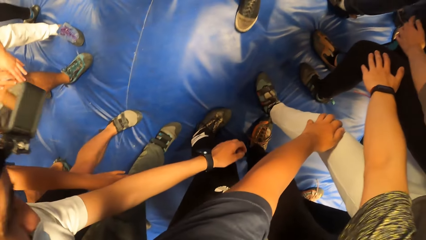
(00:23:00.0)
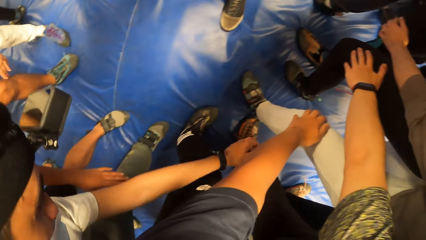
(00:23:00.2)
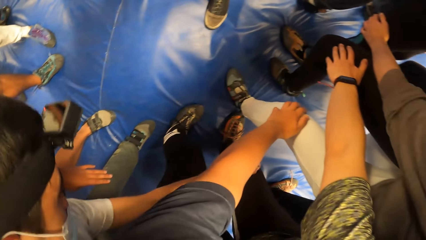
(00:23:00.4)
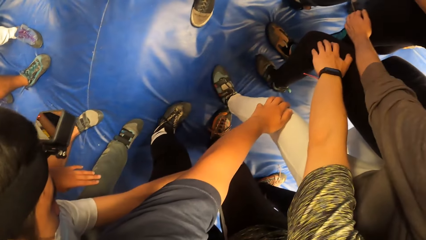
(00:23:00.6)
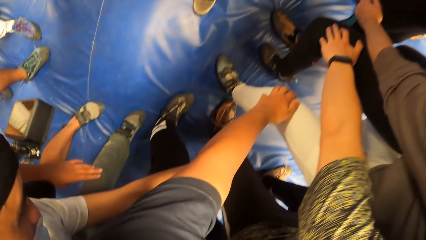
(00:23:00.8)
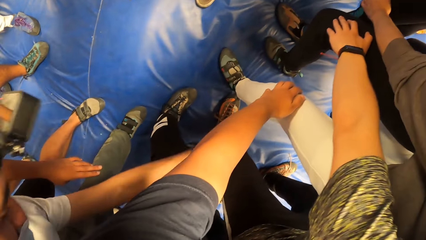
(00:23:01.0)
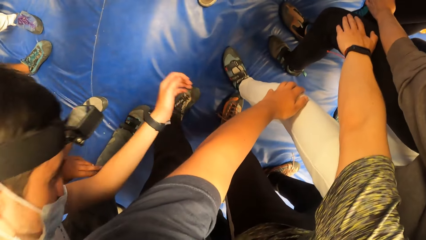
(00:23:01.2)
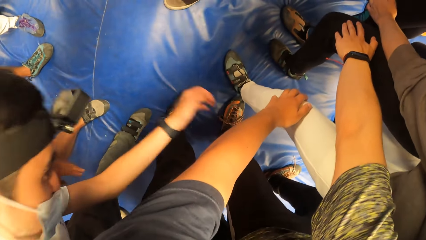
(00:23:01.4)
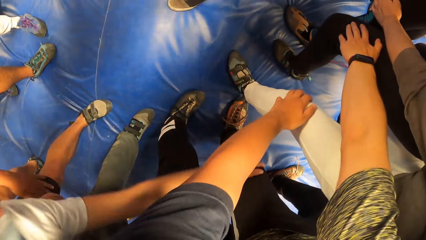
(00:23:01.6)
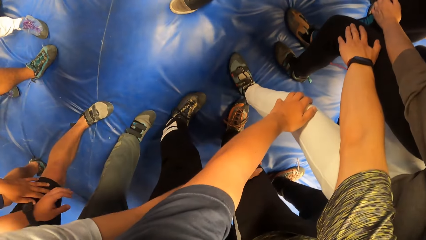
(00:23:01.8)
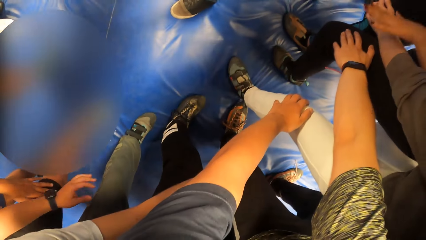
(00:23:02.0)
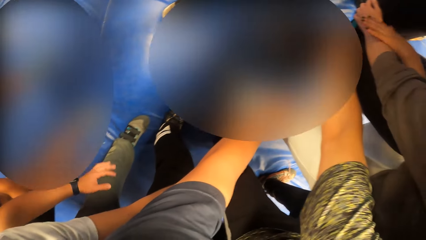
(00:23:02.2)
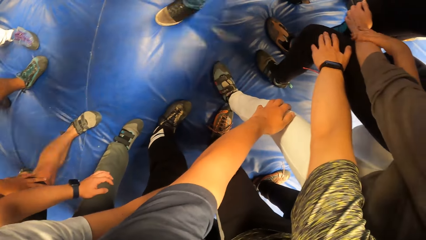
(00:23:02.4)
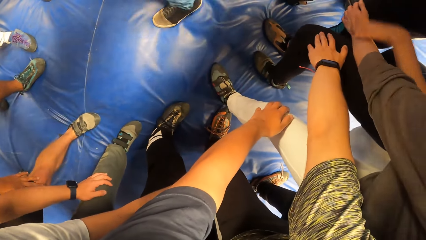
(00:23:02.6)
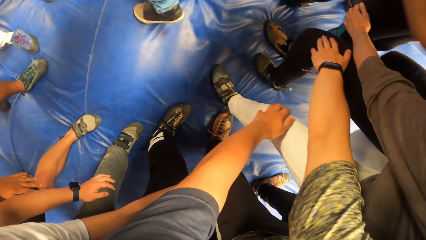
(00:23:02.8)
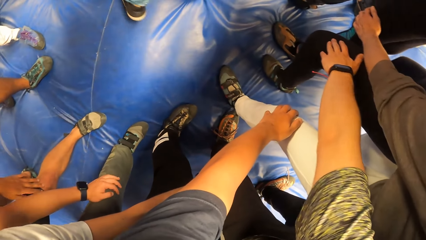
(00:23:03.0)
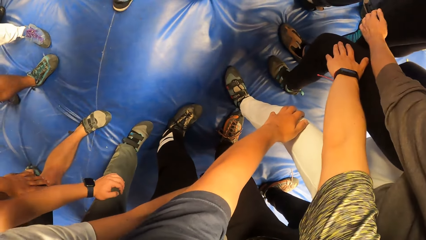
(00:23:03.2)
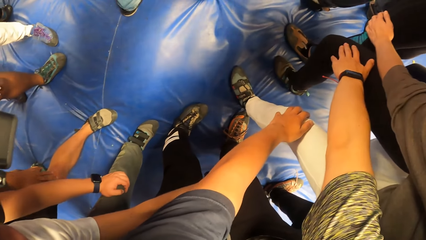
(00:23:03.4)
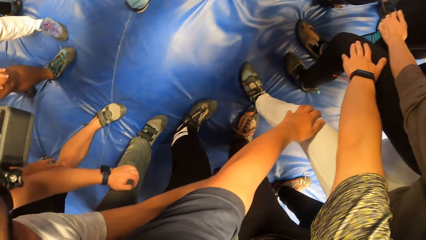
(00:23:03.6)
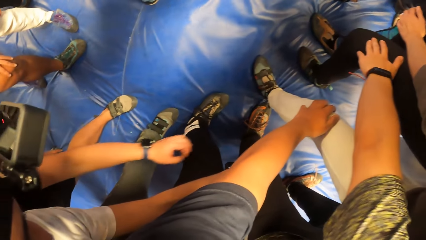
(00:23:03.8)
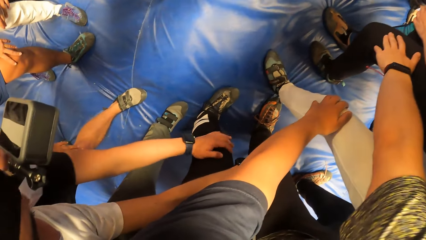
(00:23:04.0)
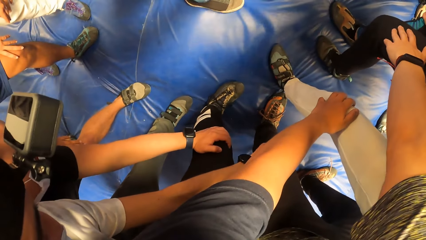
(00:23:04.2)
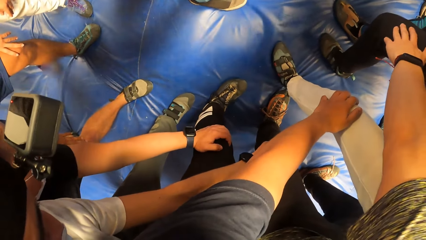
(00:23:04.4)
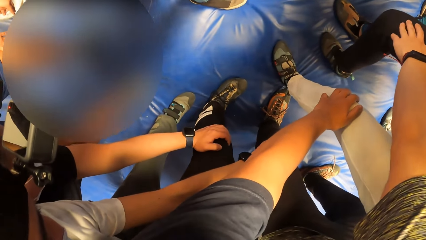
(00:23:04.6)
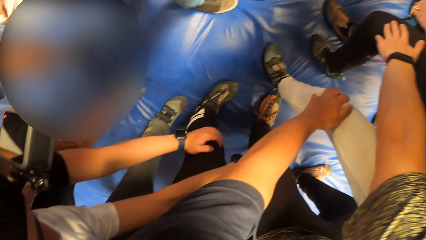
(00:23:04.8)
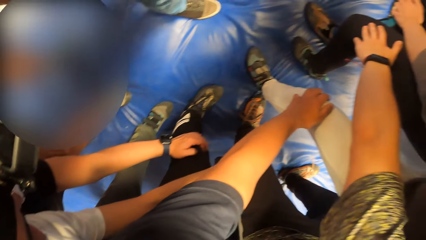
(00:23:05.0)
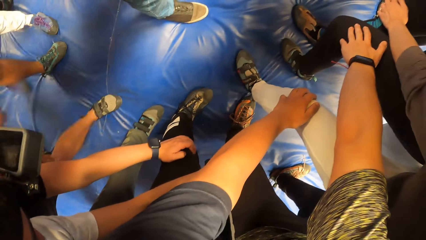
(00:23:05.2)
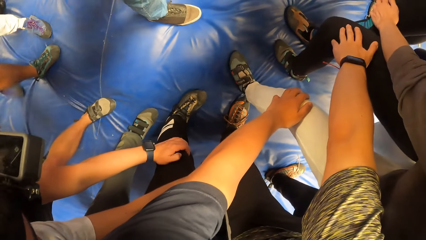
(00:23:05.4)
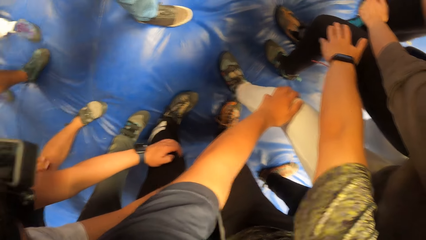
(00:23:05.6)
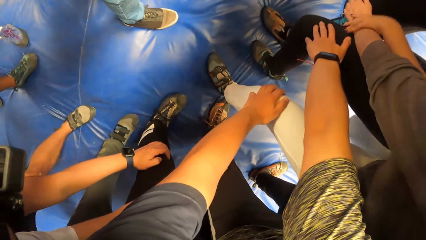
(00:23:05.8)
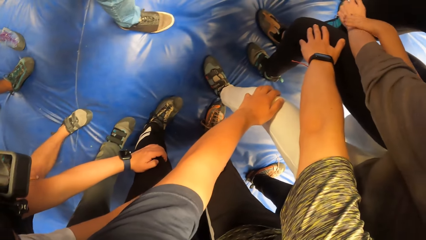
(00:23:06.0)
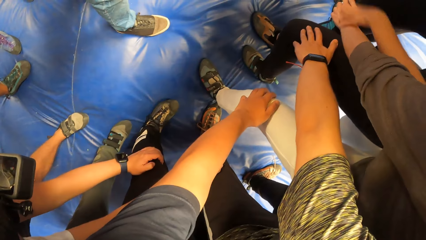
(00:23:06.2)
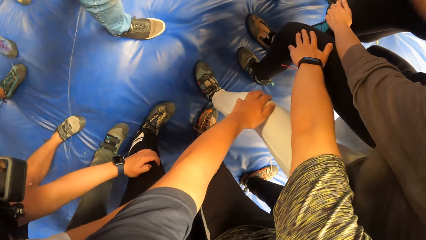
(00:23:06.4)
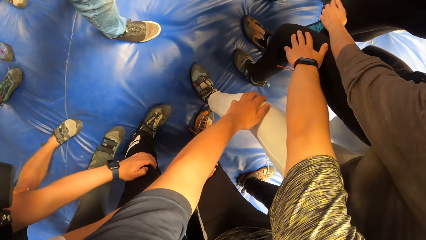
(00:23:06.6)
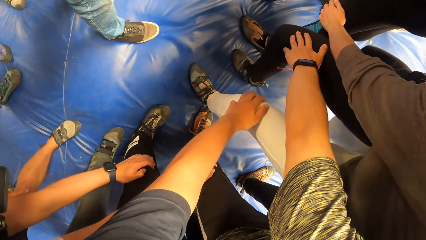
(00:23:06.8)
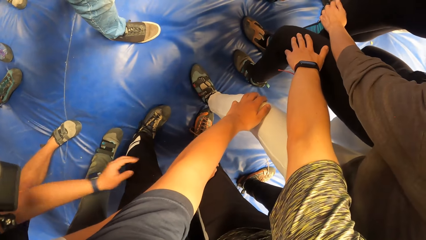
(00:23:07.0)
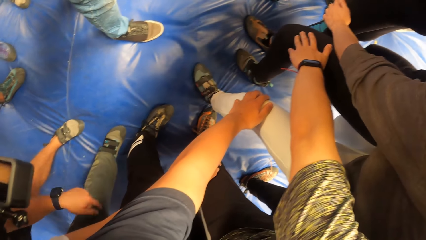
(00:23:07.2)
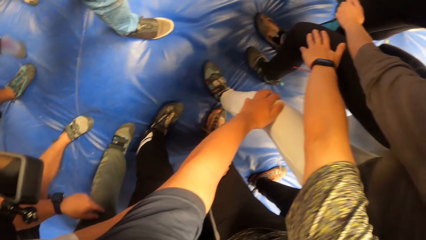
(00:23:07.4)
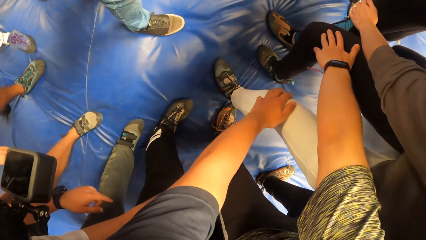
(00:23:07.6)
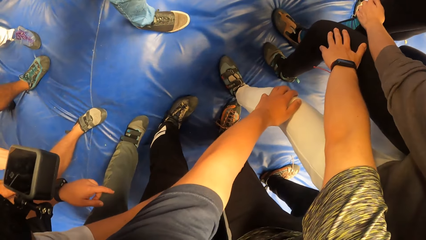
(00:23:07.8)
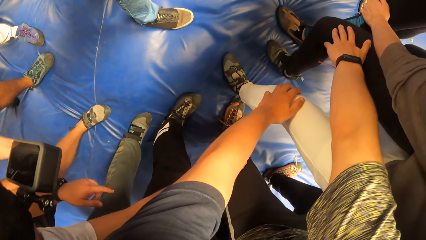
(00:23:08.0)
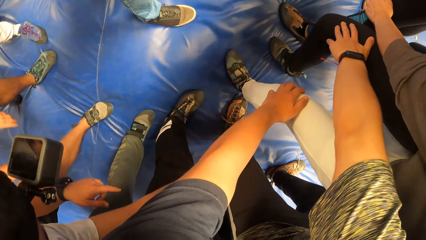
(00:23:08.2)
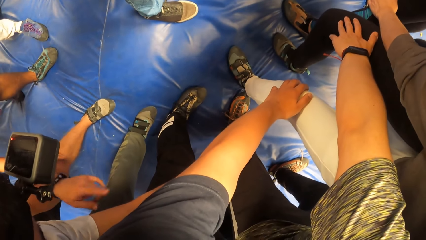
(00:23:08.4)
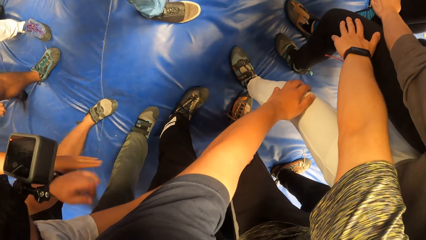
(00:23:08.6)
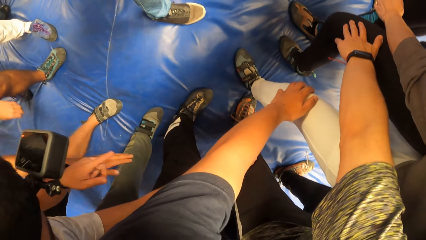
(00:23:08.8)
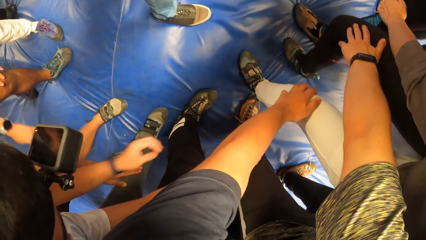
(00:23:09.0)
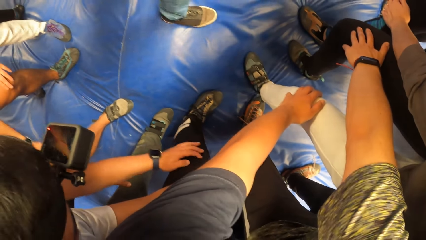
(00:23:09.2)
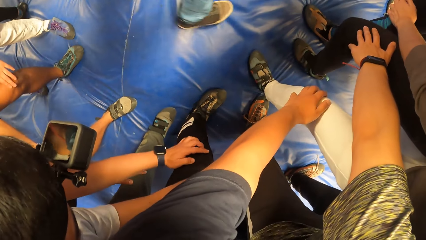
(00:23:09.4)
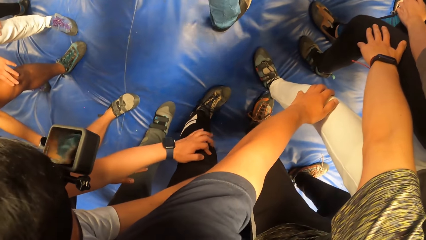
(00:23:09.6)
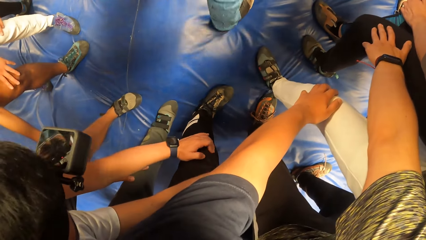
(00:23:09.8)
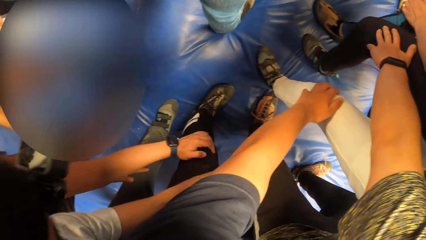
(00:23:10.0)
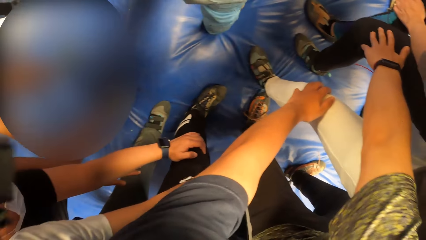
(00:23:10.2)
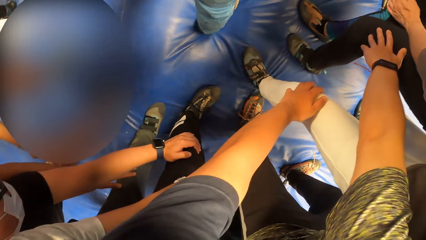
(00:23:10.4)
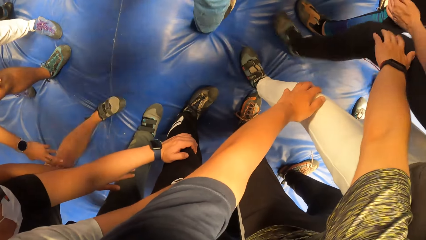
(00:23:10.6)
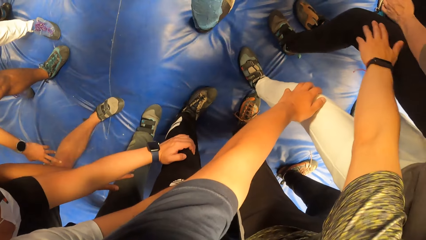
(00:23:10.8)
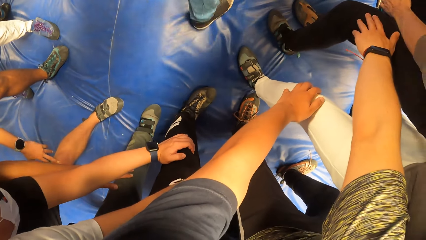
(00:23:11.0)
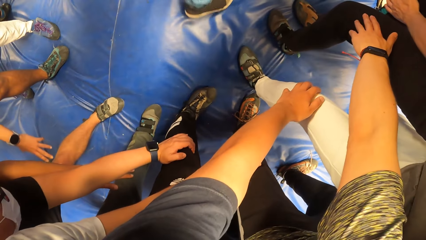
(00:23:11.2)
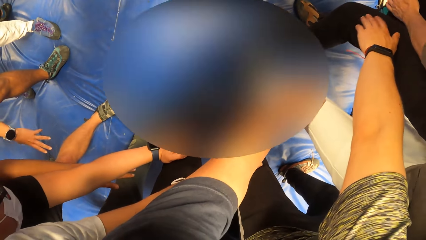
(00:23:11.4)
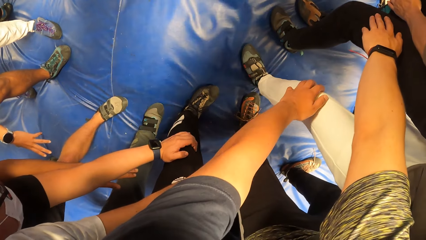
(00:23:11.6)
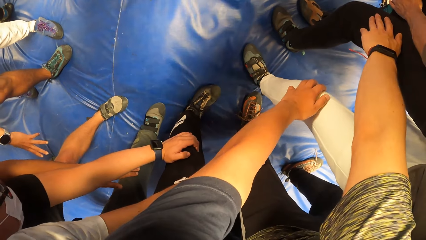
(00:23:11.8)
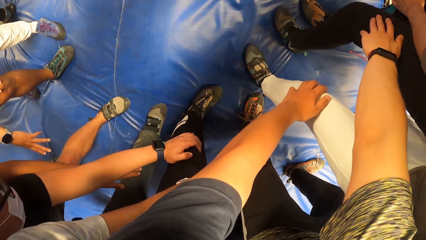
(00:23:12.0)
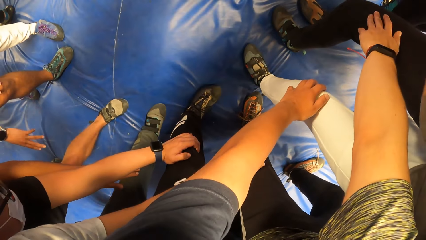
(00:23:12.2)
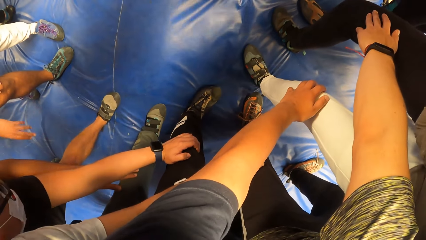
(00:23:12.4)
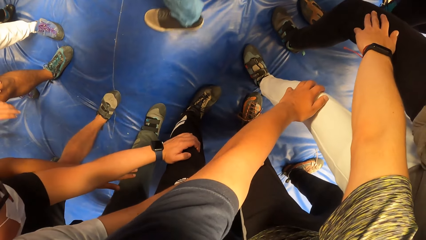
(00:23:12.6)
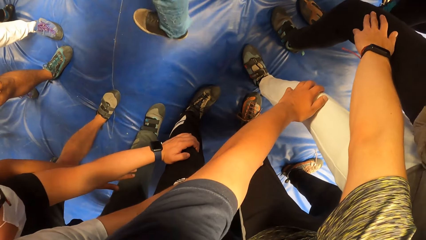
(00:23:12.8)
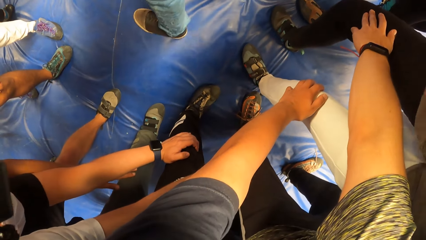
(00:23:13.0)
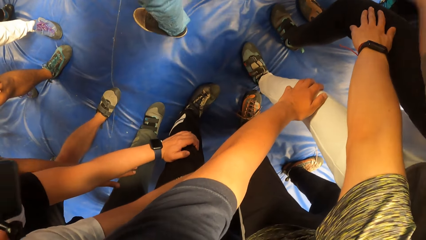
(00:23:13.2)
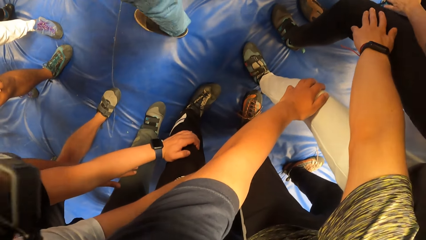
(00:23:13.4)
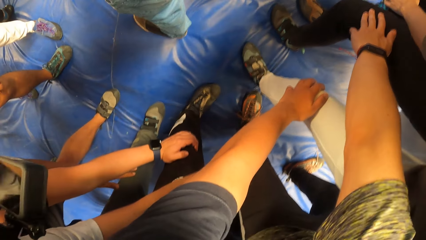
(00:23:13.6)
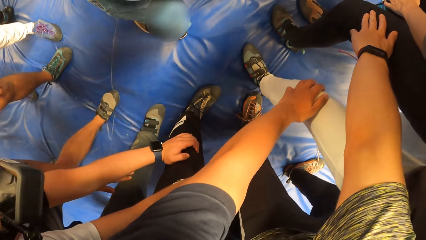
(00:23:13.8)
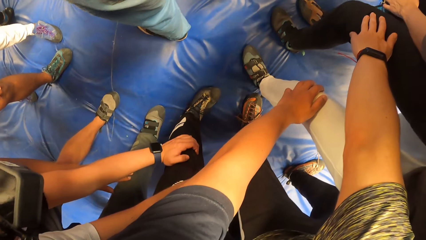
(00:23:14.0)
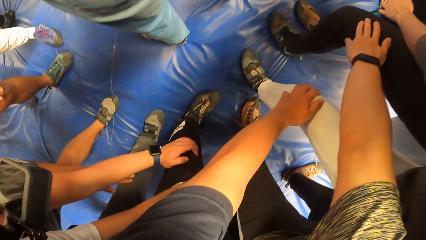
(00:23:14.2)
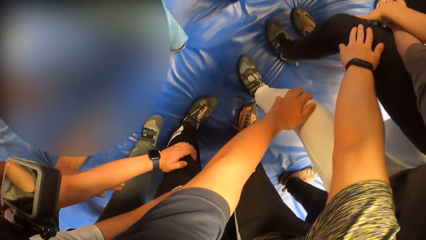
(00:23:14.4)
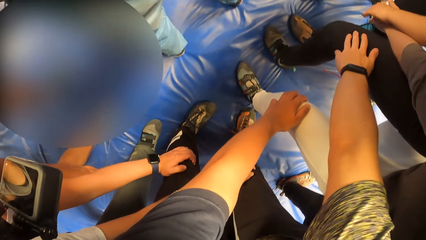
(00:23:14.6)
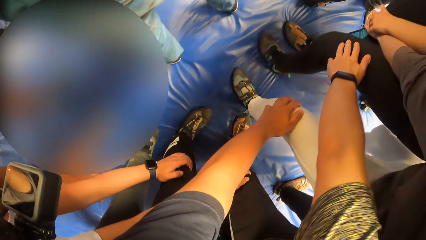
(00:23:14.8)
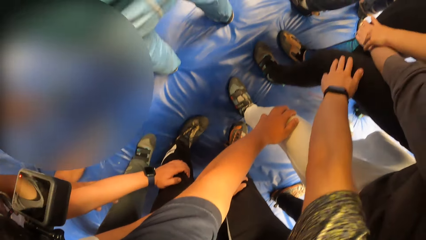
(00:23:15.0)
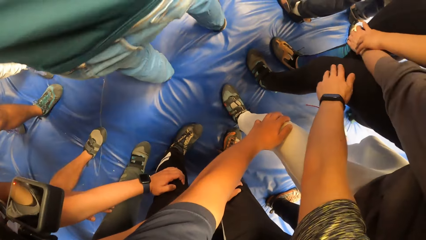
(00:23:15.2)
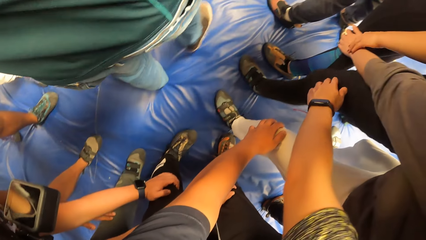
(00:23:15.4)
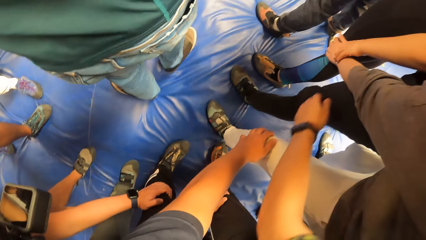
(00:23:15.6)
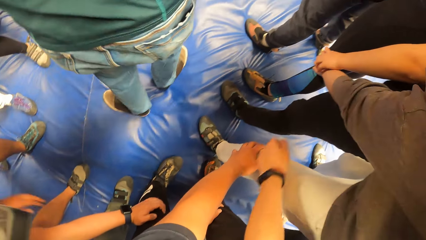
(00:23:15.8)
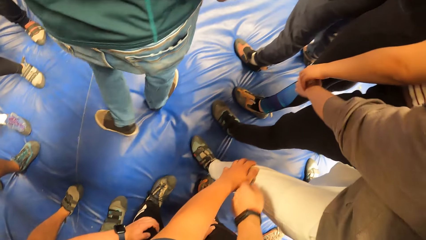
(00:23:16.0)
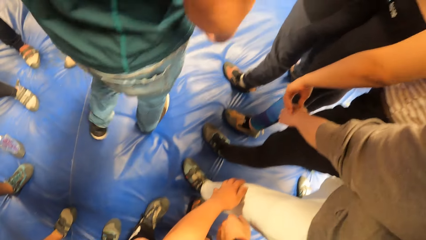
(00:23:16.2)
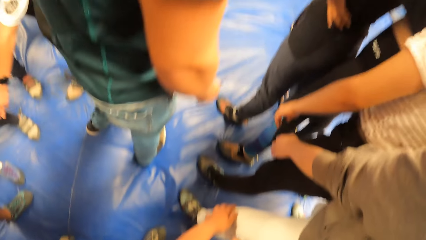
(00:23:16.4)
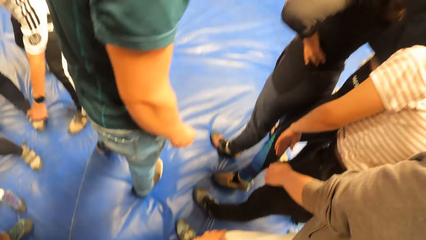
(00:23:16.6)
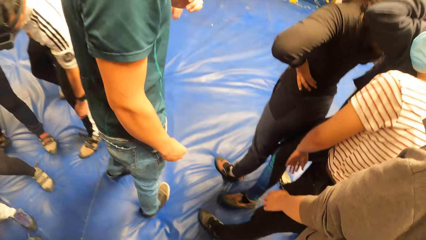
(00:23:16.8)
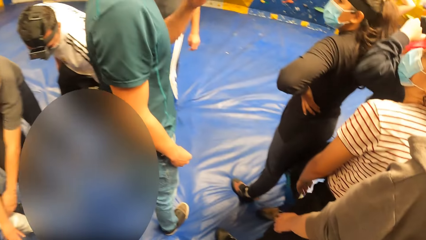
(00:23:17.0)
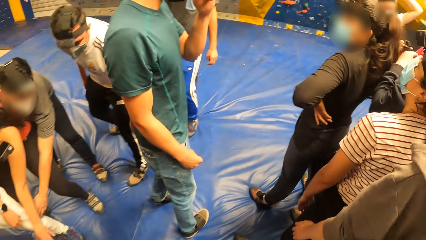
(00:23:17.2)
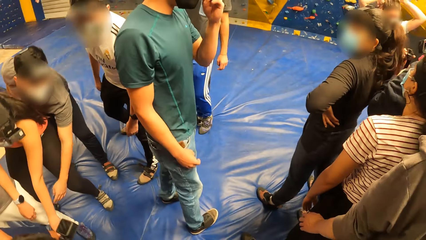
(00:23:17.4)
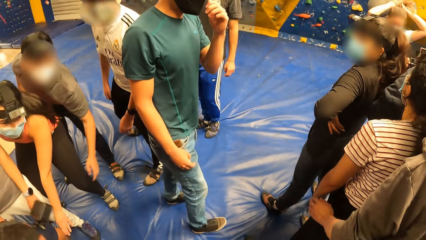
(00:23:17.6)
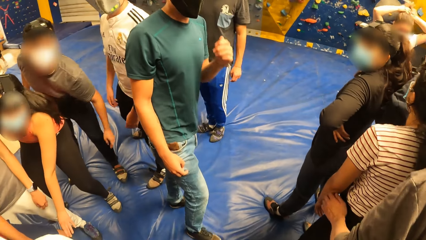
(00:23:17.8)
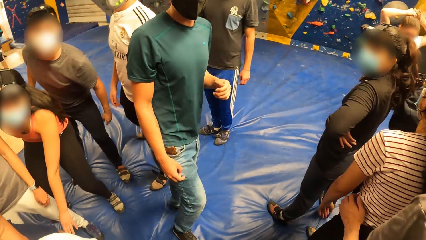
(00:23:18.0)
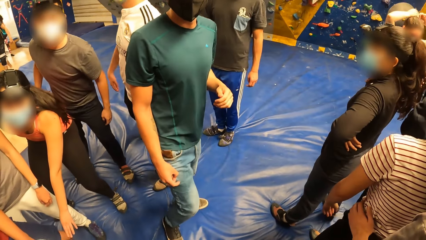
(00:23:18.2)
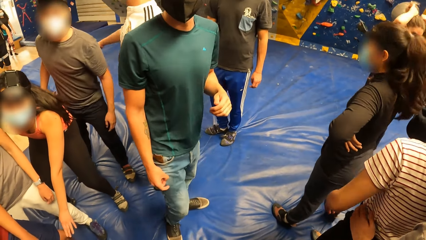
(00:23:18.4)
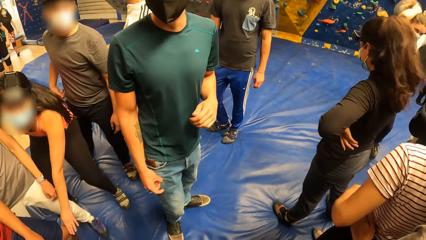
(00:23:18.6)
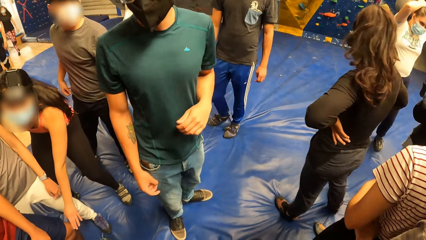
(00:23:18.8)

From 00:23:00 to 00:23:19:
The camera wearer holds a man's knees. They look at the ground. Another man walks around. The camera wearer looks at the other man.
